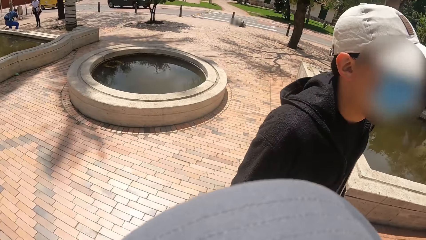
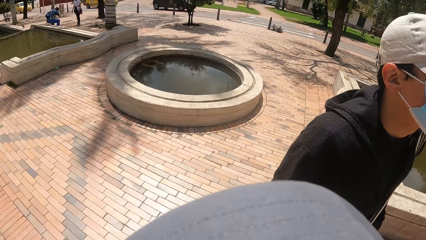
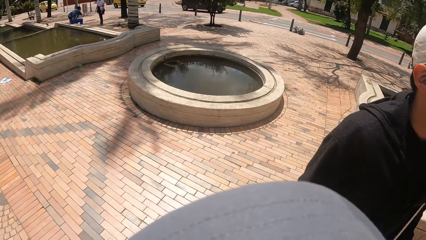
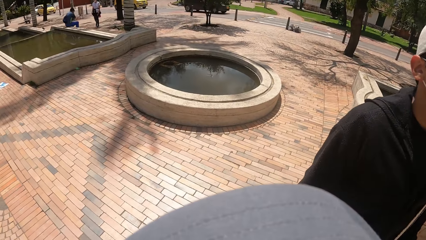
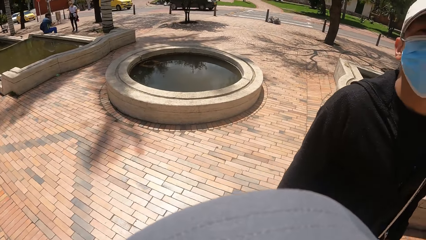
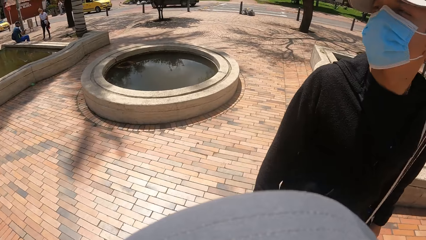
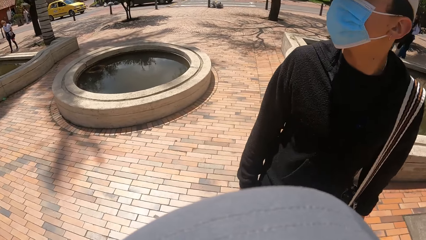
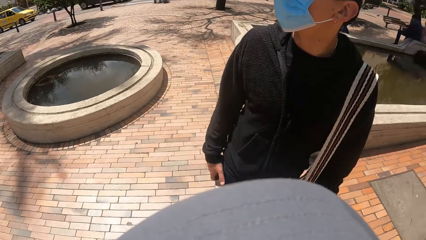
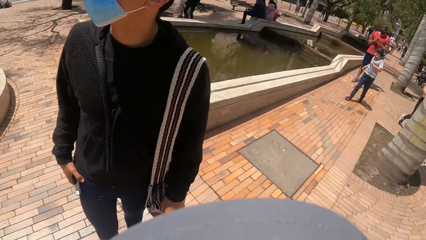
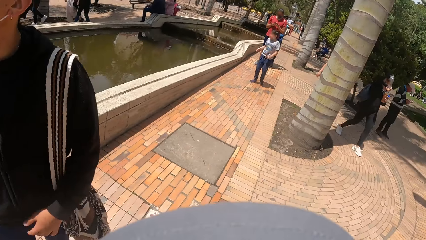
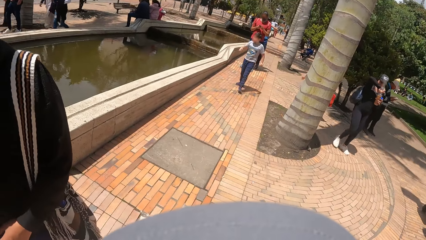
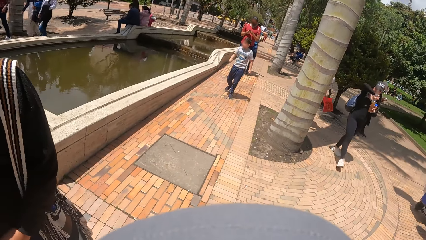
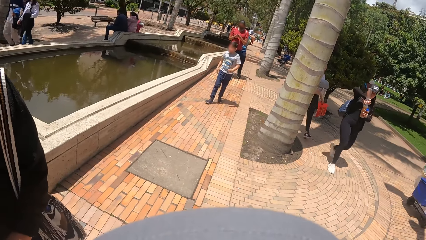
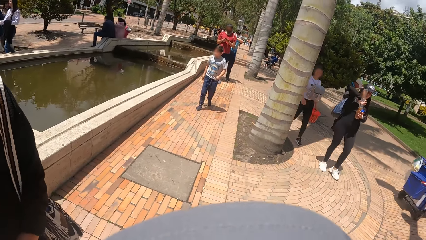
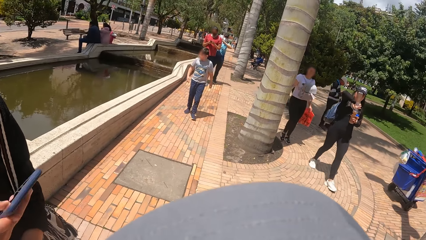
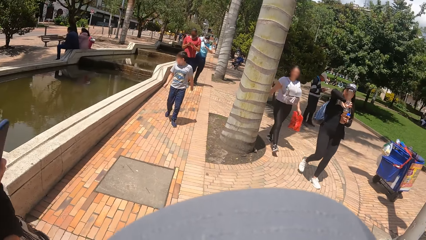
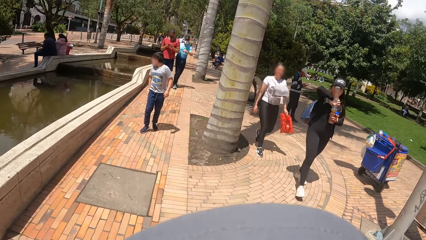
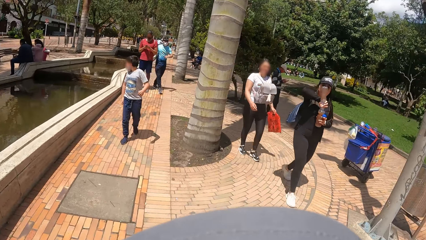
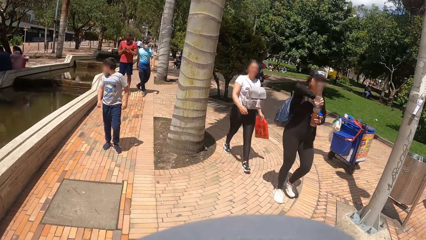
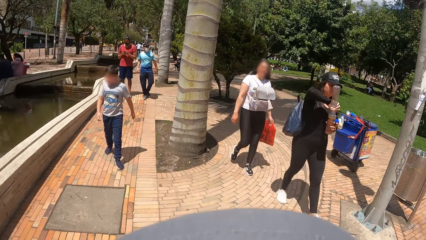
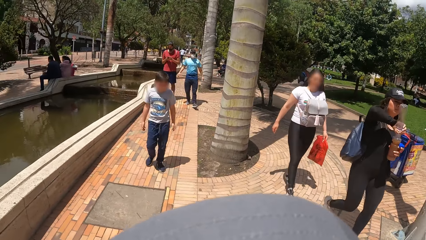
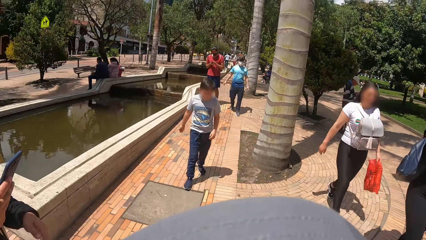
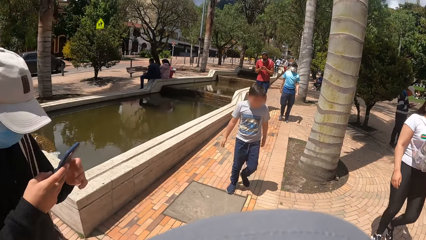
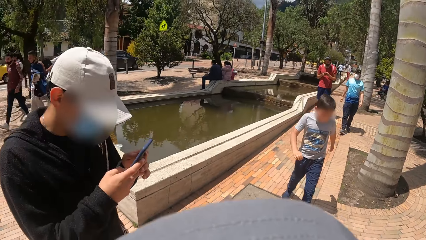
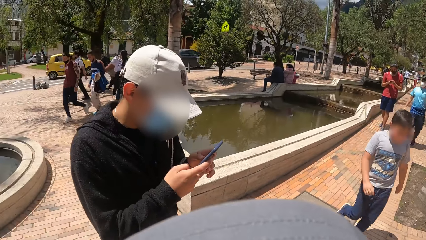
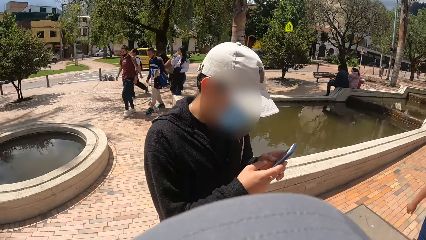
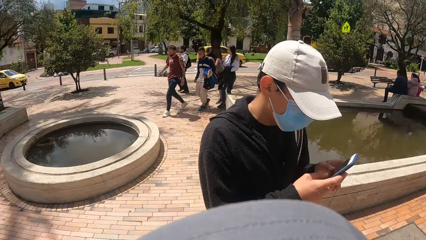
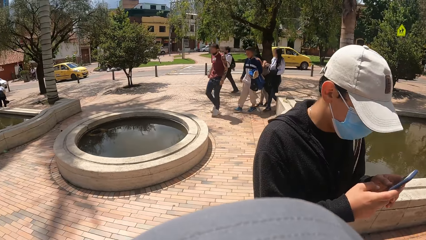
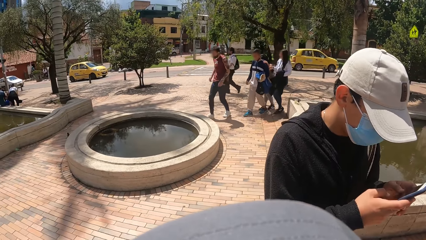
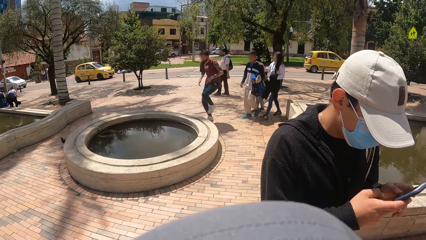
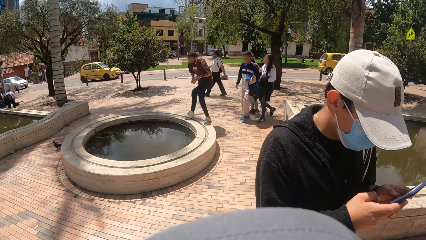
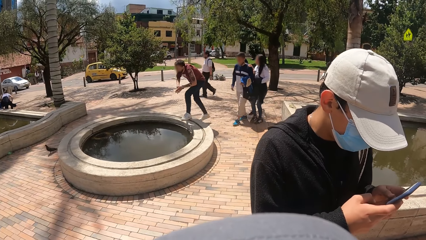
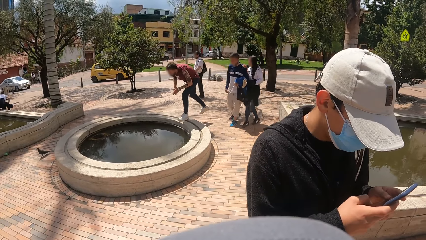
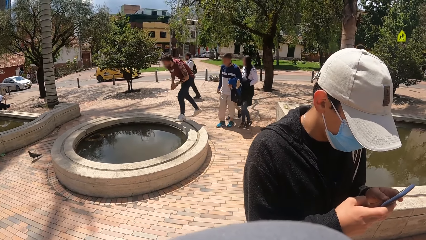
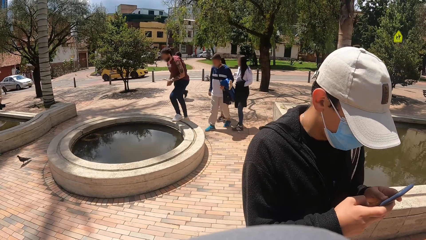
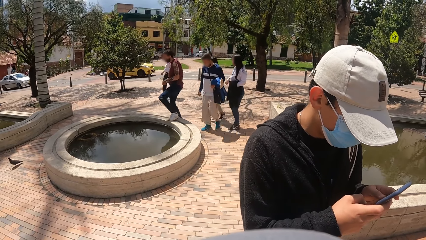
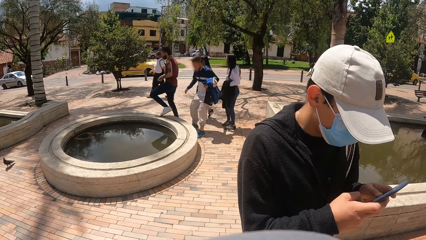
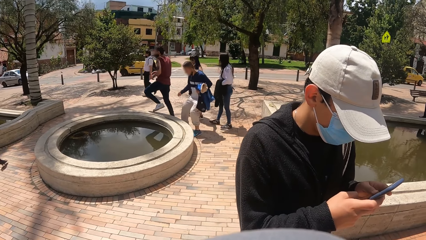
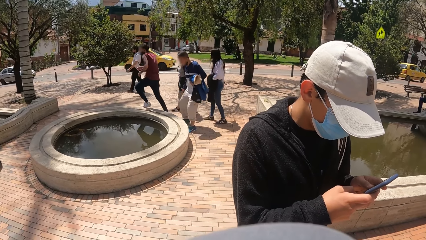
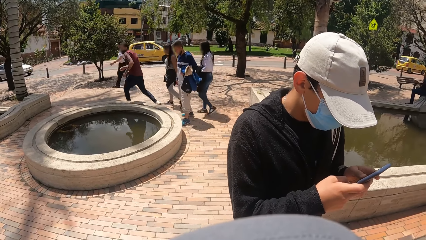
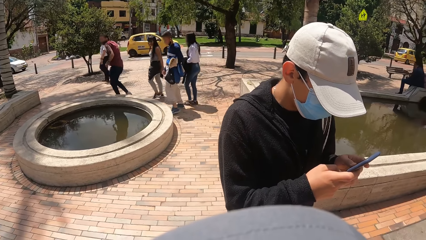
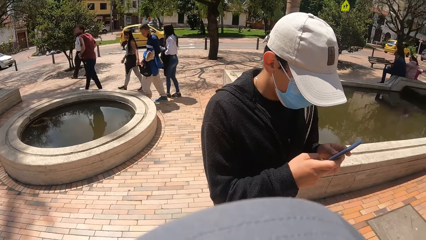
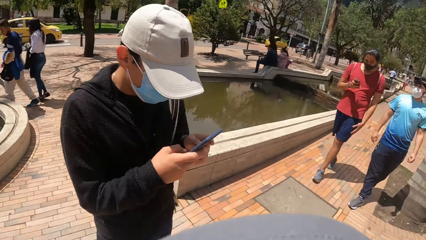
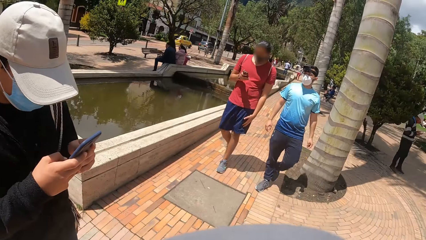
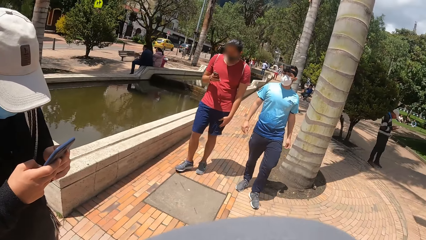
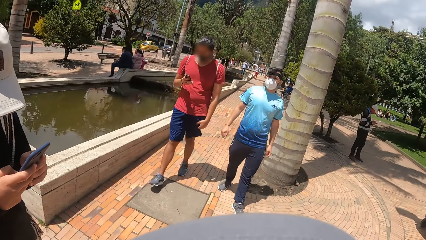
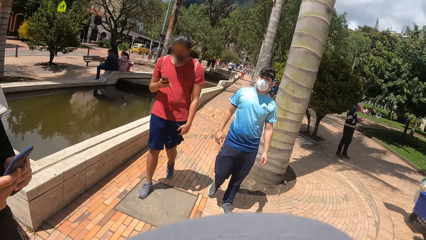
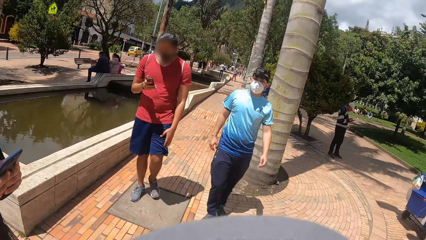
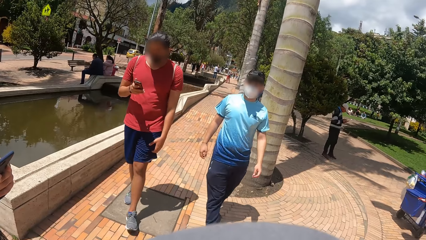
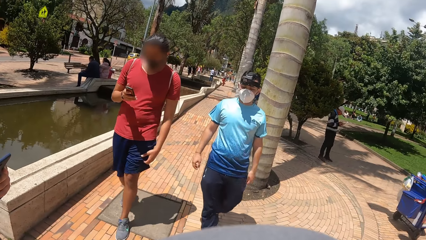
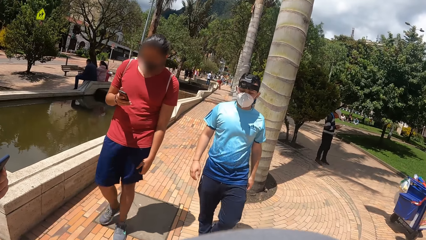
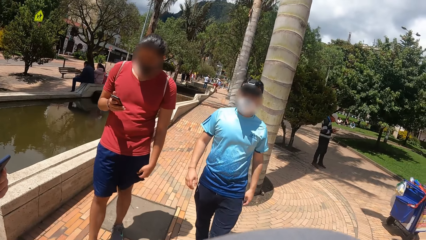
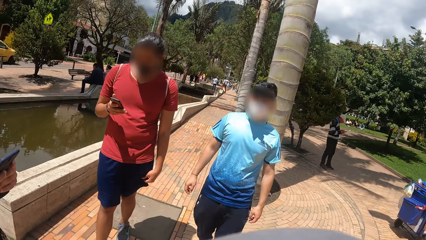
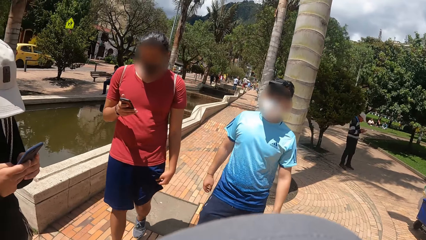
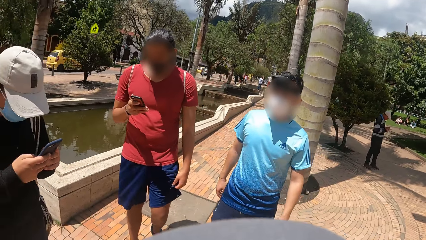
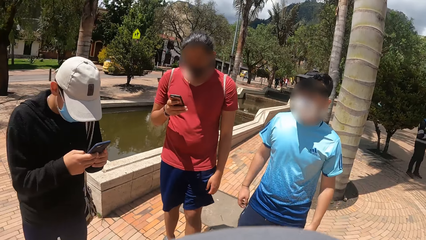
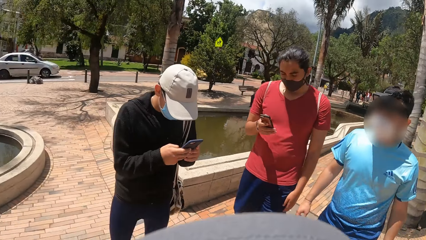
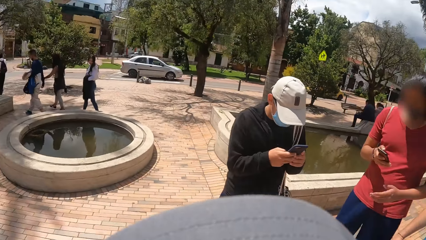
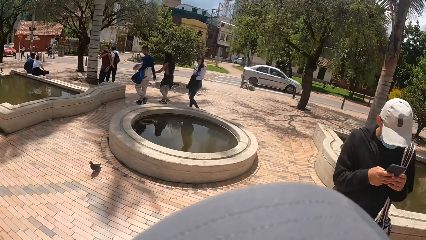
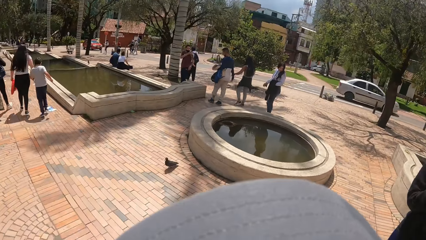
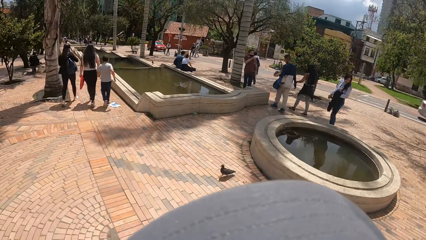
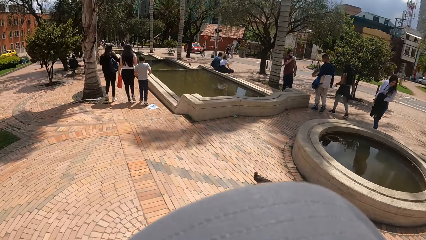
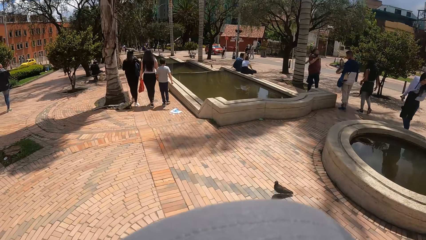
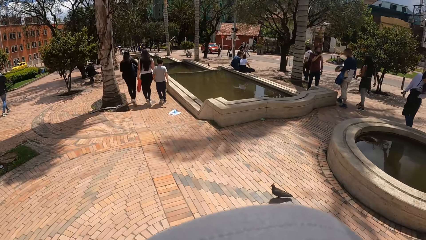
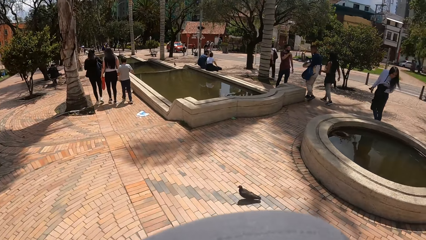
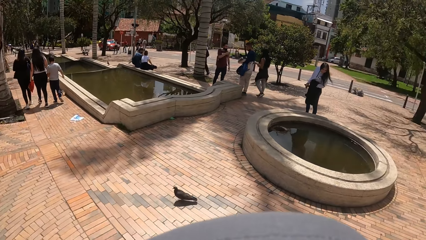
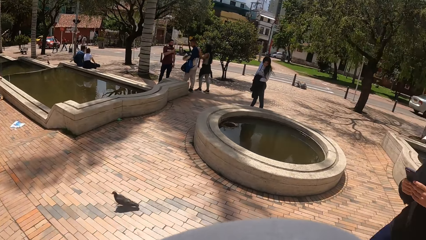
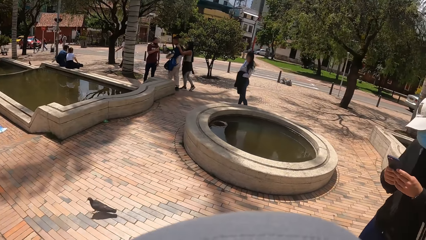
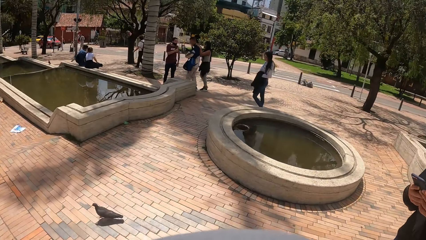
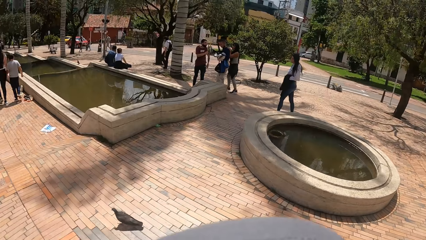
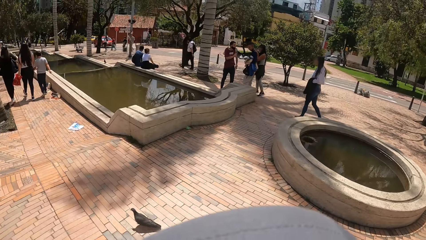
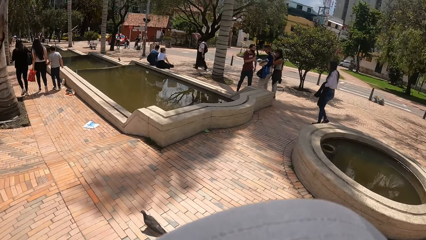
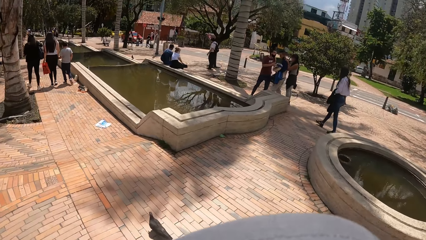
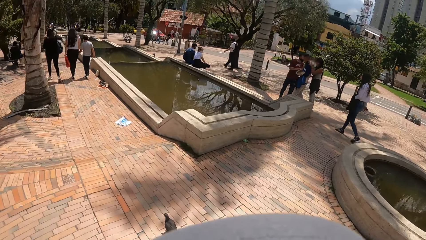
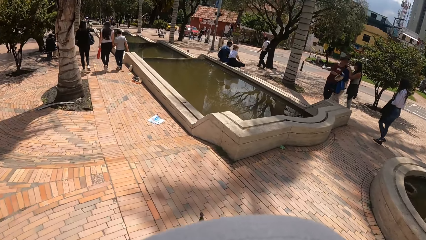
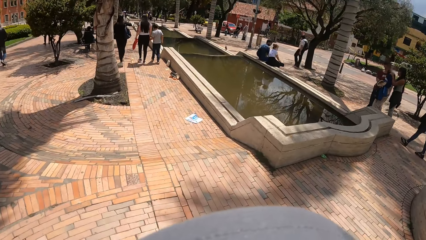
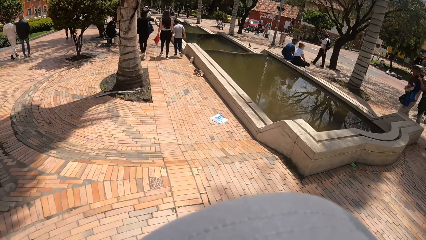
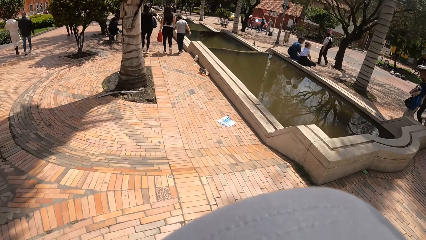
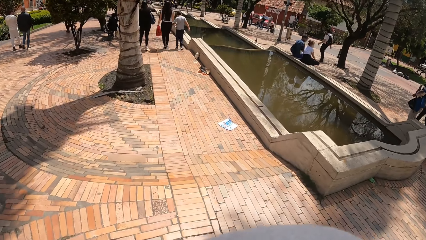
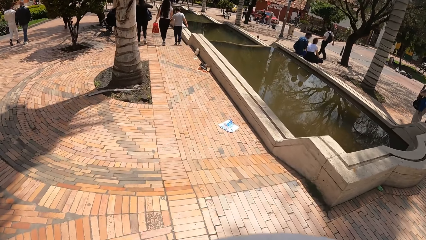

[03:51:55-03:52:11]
The man operates a mobile phone with both hands. The camera wearer interacts with two men. They walk on the road with a group of people.
